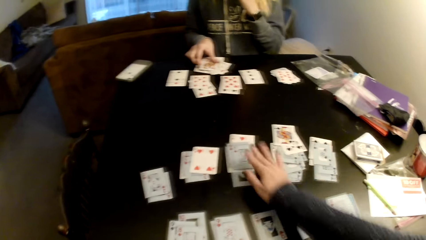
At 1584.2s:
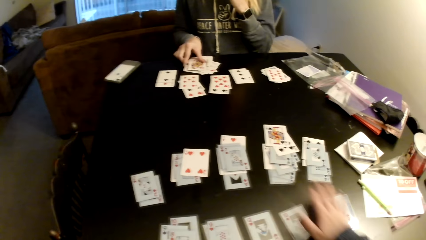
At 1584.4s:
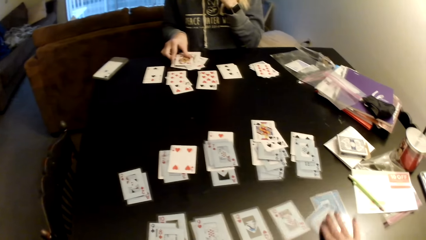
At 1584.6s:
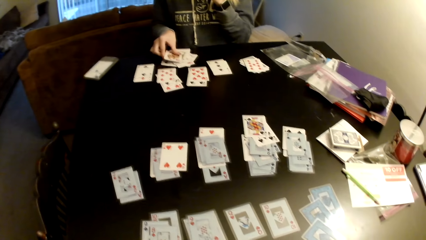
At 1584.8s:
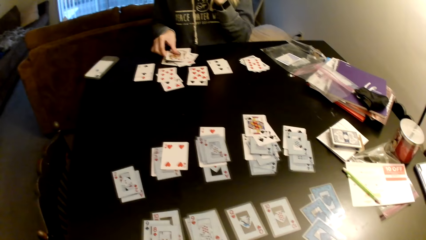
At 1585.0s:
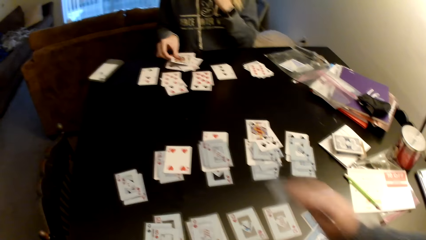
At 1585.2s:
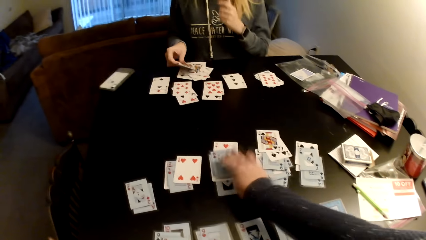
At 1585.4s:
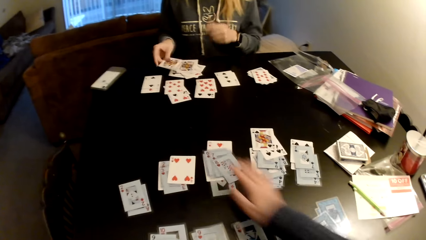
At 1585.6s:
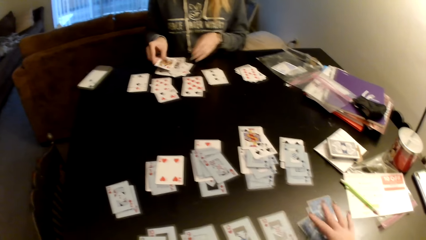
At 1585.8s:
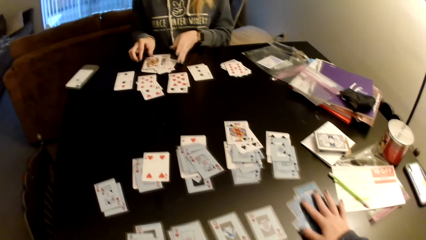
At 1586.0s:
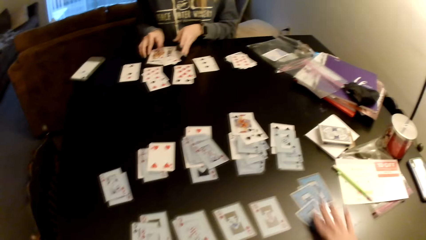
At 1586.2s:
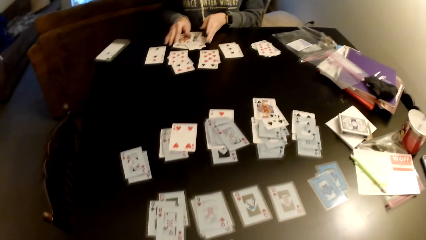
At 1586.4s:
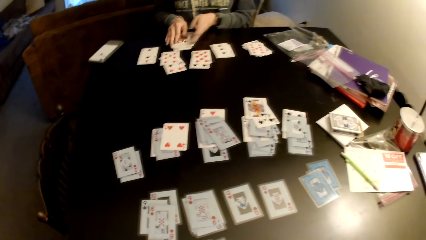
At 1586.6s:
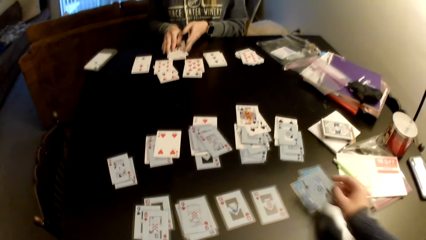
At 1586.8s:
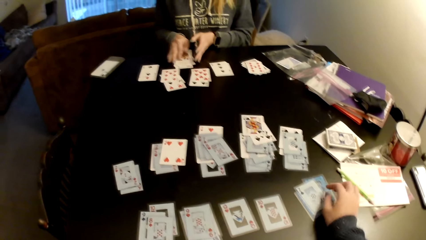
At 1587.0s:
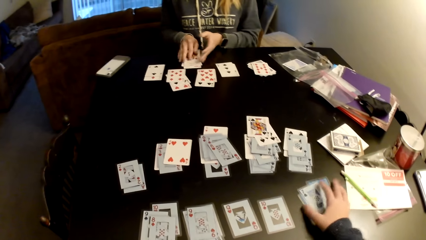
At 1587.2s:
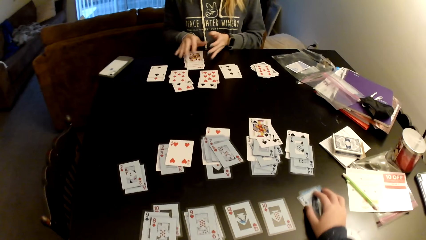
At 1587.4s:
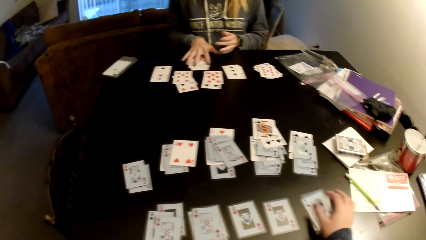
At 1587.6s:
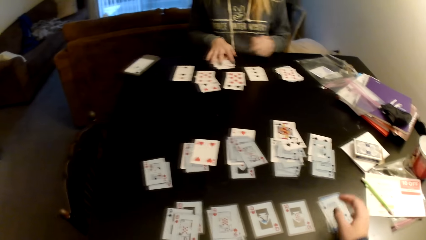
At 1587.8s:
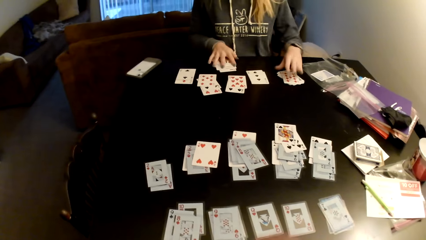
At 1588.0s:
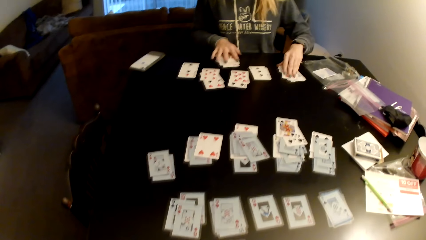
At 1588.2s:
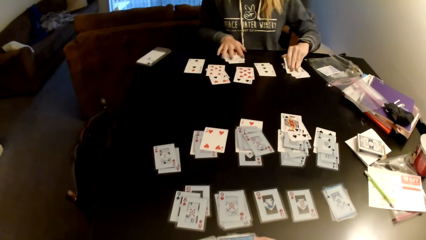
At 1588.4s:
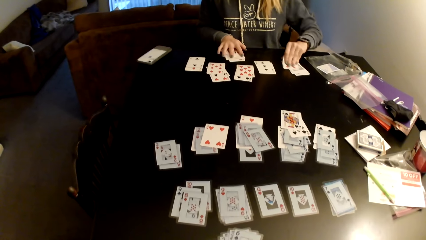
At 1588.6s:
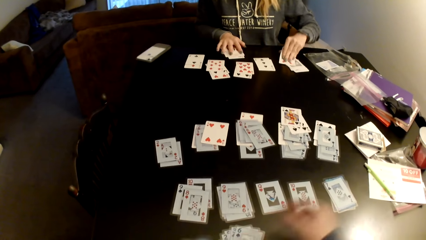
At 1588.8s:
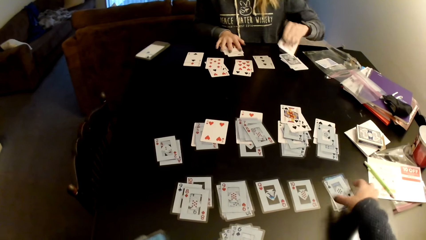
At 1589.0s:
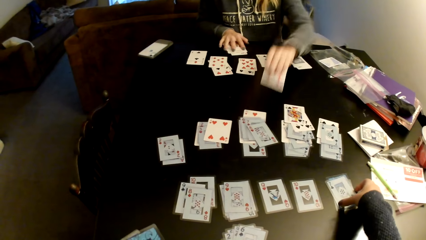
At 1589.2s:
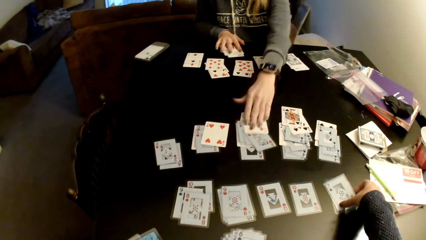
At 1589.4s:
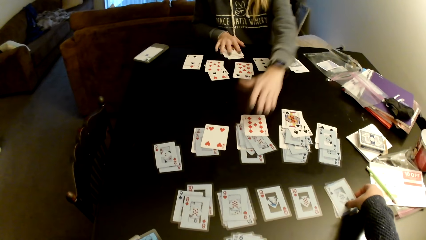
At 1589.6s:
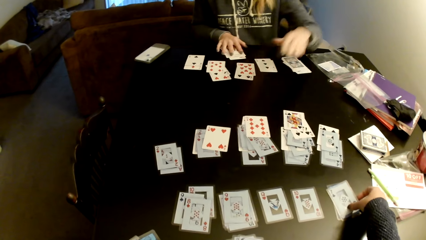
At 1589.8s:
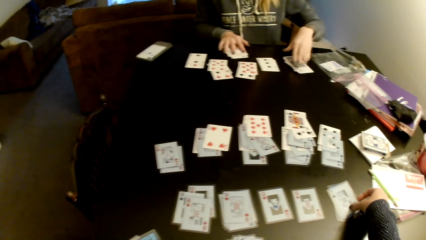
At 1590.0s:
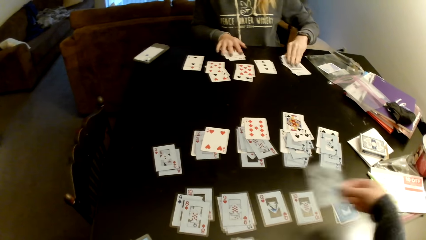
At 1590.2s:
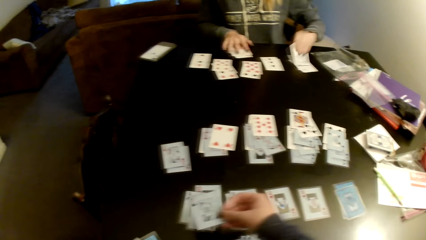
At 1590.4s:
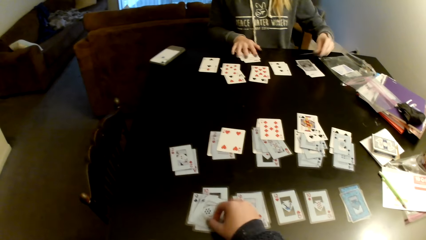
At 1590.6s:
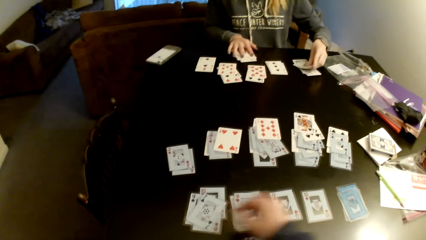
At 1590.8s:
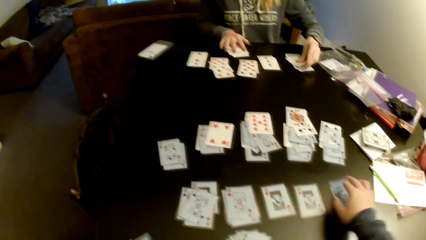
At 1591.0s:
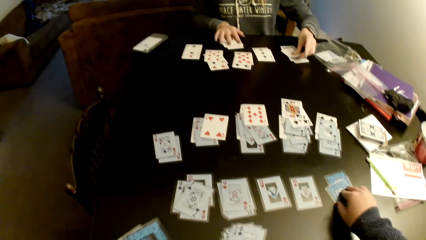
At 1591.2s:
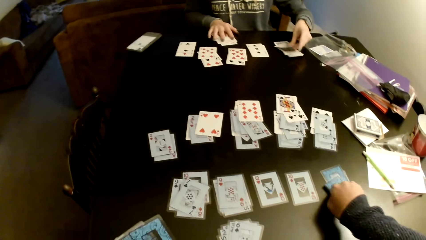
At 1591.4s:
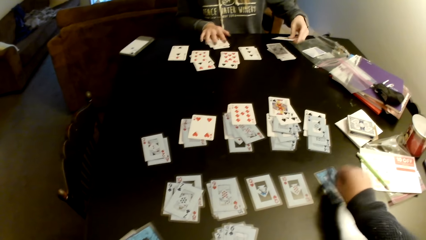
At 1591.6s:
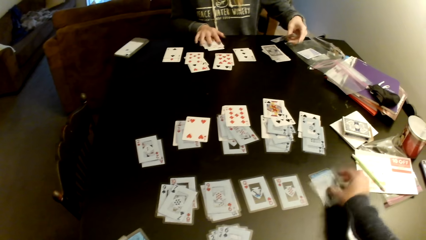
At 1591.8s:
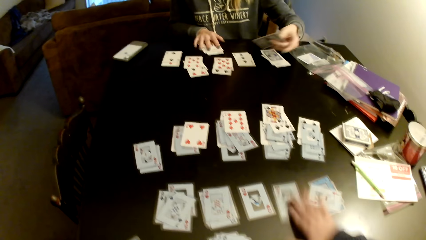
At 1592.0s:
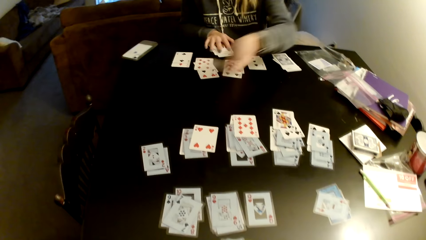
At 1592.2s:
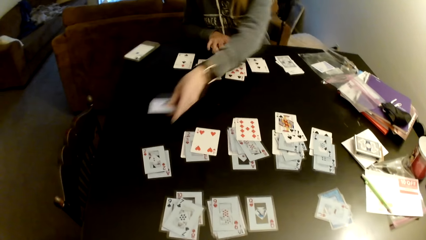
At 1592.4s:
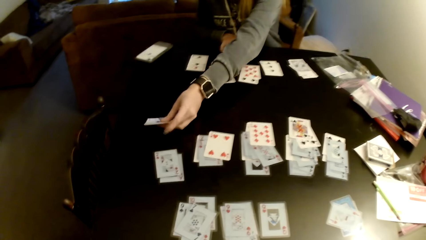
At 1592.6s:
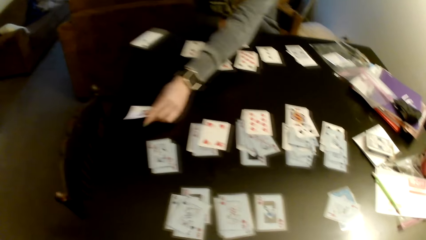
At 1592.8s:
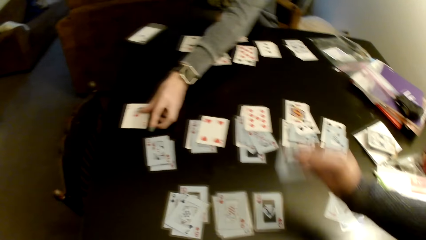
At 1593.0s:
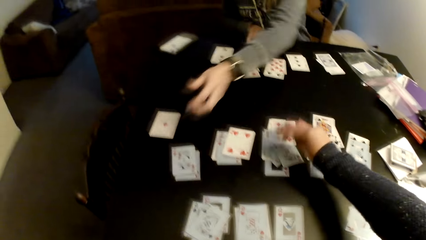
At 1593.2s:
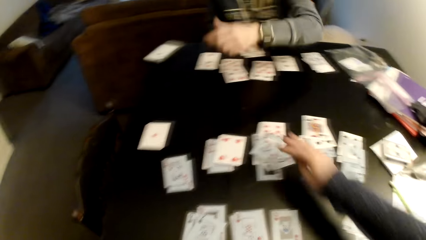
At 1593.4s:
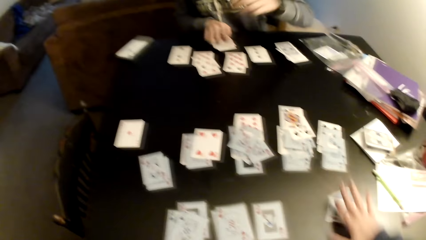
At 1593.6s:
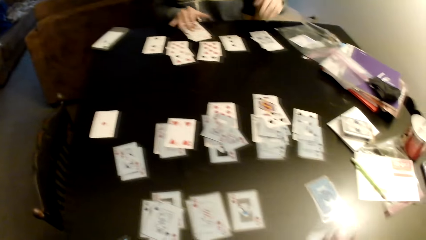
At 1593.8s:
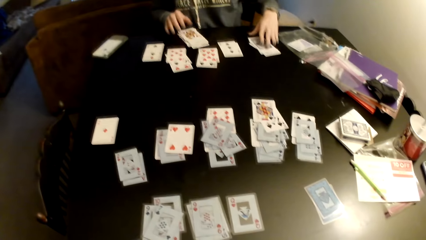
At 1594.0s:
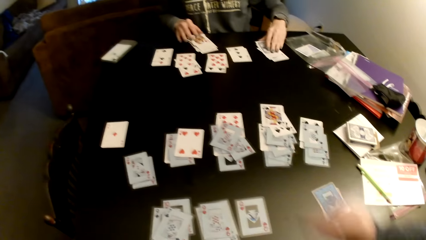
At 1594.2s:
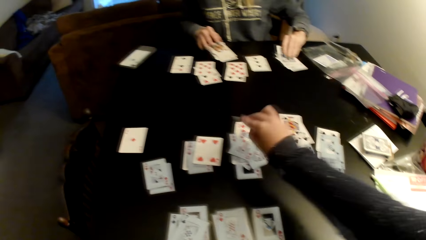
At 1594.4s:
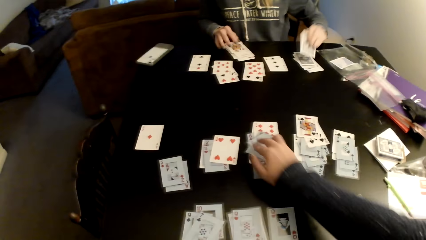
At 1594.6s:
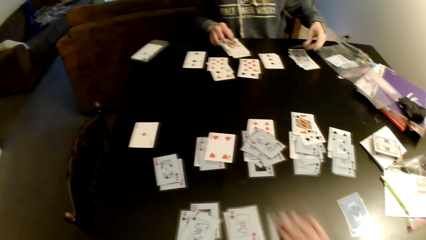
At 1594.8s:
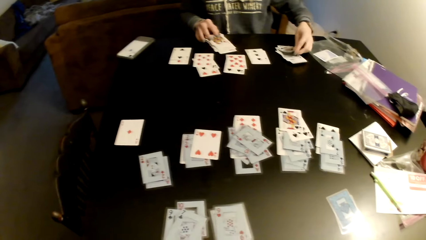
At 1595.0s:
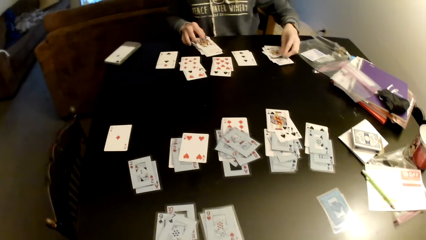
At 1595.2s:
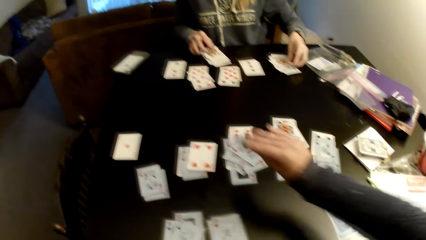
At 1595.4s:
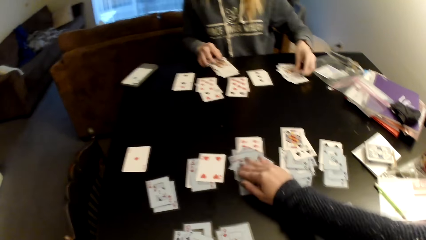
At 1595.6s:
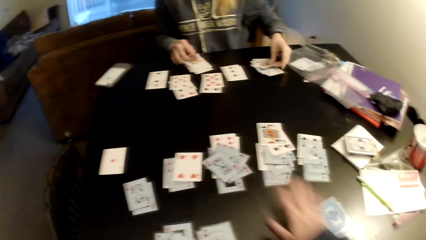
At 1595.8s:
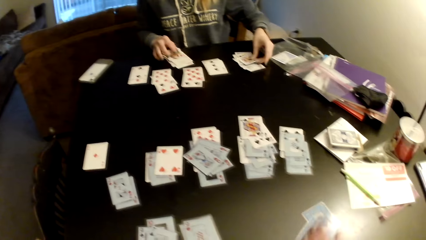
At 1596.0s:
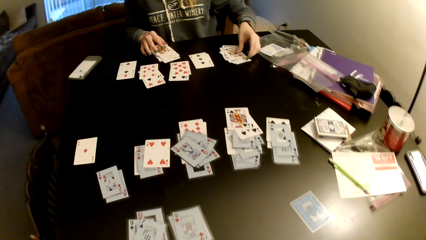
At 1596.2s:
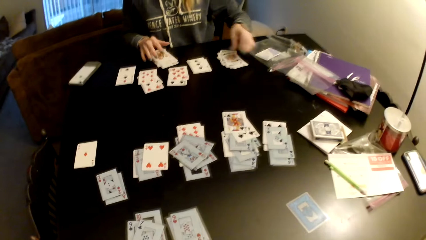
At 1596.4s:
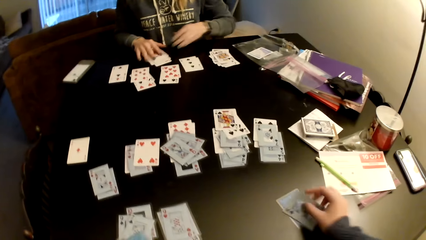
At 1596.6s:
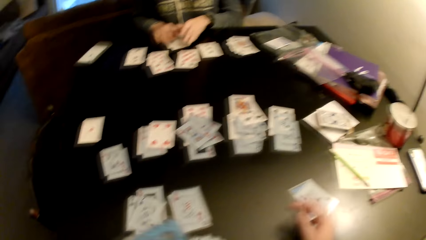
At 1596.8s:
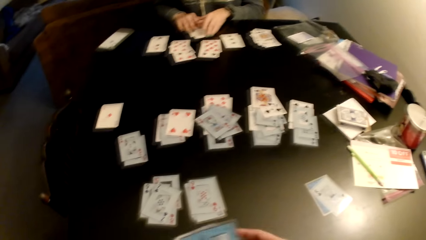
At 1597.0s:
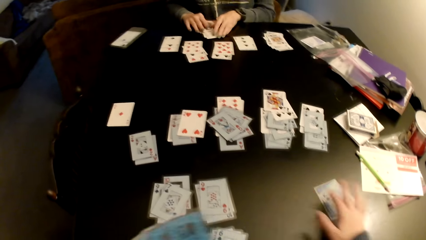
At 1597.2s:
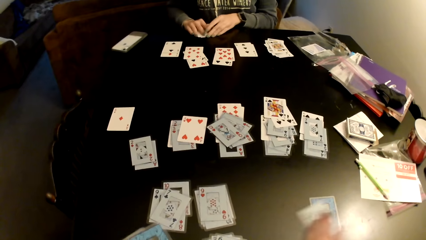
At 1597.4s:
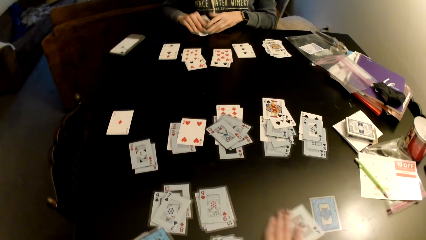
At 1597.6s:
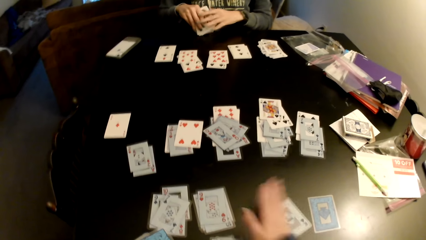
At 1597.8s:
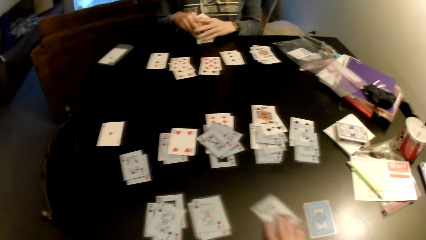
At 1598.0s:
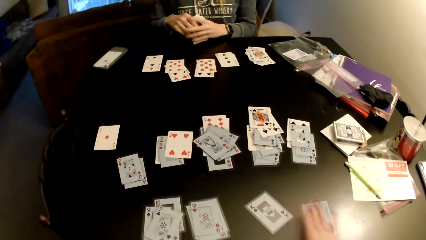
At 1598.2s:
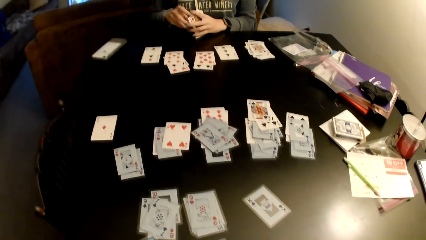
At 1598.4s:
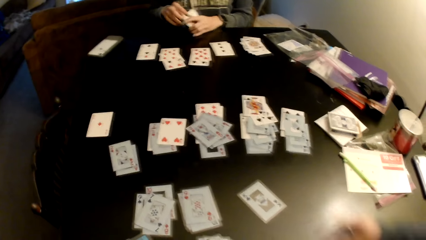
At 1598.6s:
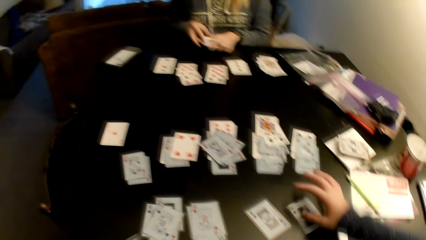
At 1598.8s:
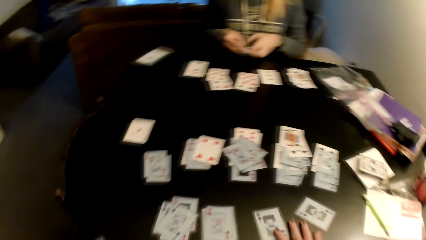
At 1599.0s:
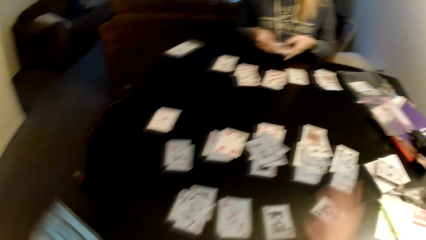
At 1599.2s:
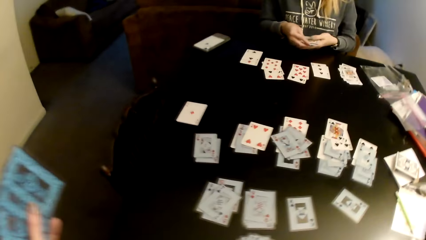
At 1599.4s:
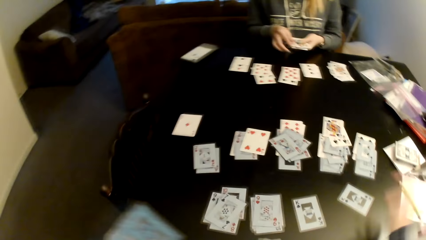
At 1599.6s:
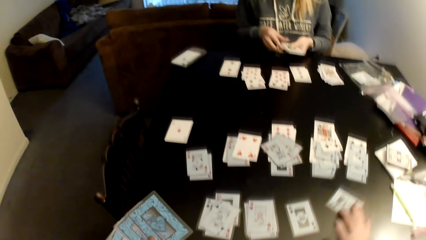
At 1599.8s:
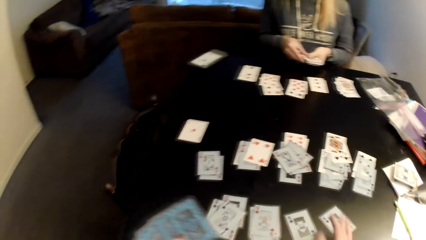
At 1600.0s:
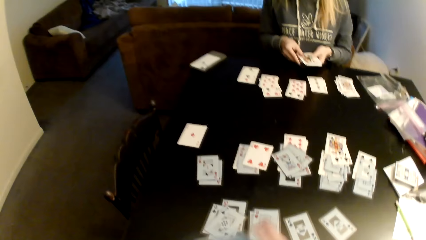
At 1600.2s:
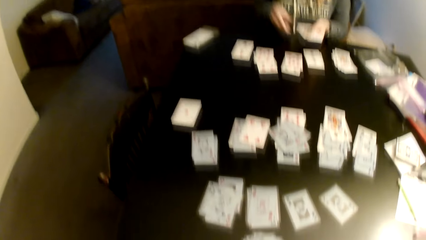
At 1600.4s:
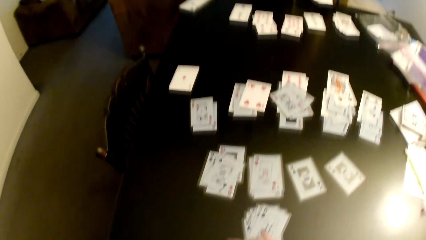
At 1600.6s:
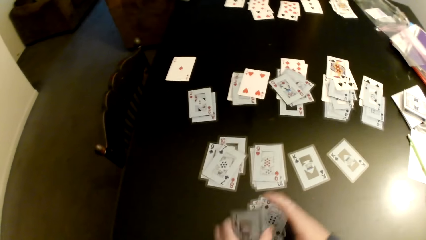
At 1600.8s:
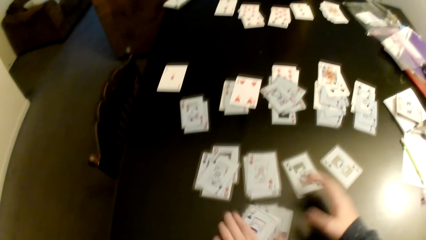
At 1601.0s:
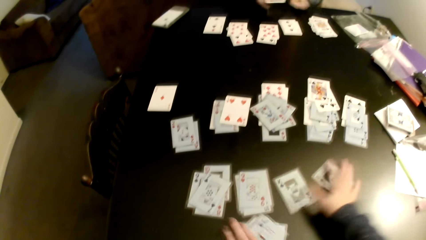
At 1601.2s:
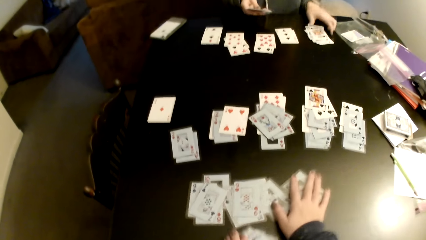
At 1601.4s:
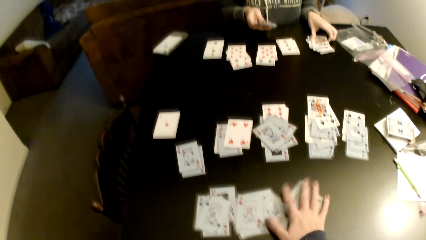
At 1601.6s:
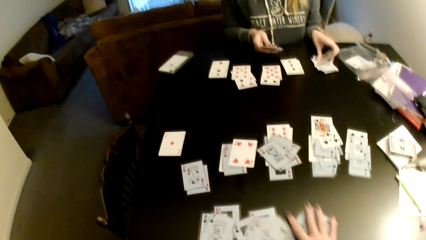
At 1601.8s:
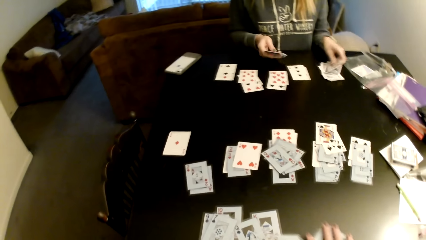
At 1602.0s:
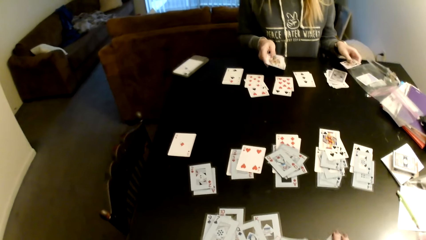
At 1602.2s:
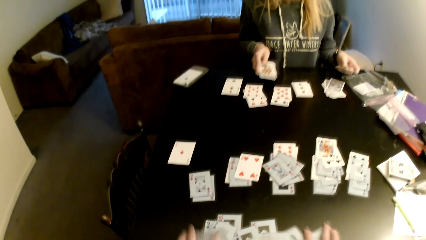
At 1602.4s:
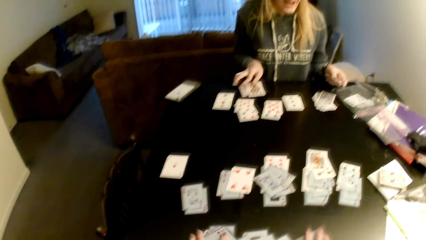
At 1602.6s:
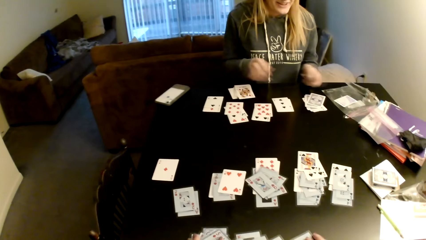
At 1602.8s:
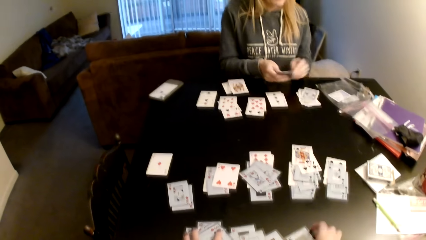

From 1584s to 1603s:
The camera wearer puts the card on a card. They move cards on the table, pick up a card, put the card on a card, pick up a card, put the card on a card, and align the cards. A lady adjusts cards on the table, picks up a card, sorts cards on the table, and puts the card on a card. The camera wearer moves cards on the table. The lady picks up a card. The camera wearer picks up a card and puts the card on a card. The lady flips the card and puts the card on a card. The camera wearer picks up a card, flips cards on the table, and puts the card on a card. The lady picks up a card and puts the card on the table. The camera wearer puts the card on a card and moves cards on the table. The lady picks up a card. The camera wearer puts the card on a card. They put the card on a card again. They pick up a card. The lady sorts cards on the table. The camera wearer pulls the card. The lady aligns the cards. The camera wearer flips cards on the table and pulls the card aside. The lady sorts cards on the table. The camera wearer puts the cards on the table and collects the cards with both hands. The lady picks up a card and puts the cards on the table.
